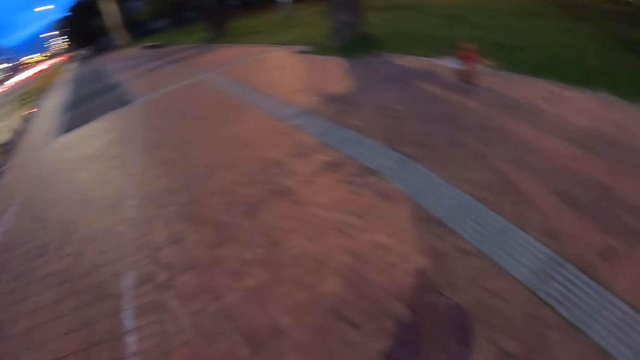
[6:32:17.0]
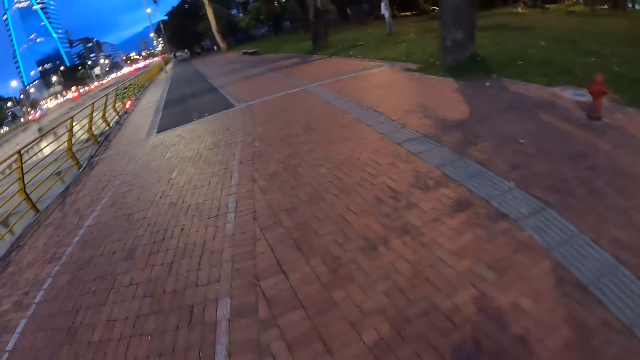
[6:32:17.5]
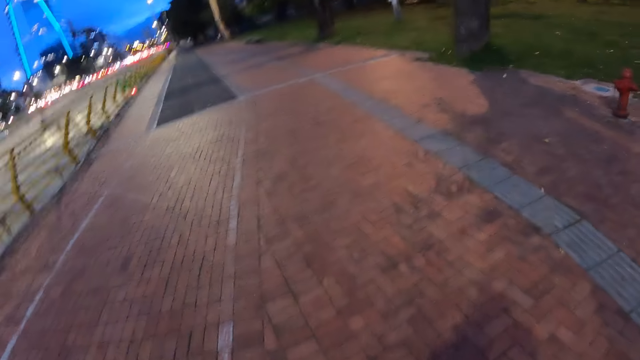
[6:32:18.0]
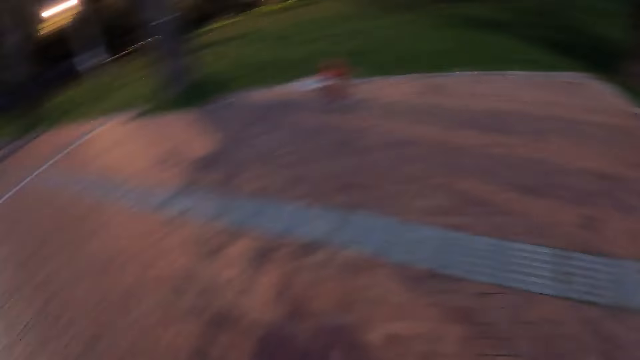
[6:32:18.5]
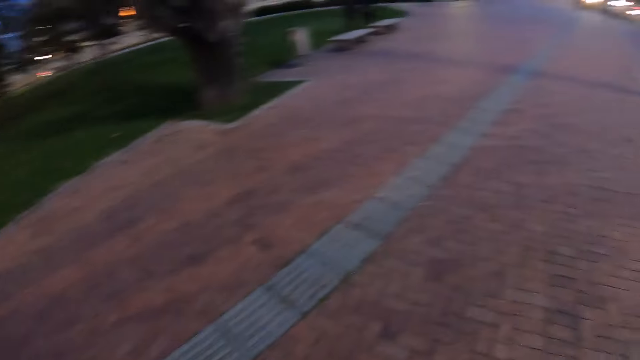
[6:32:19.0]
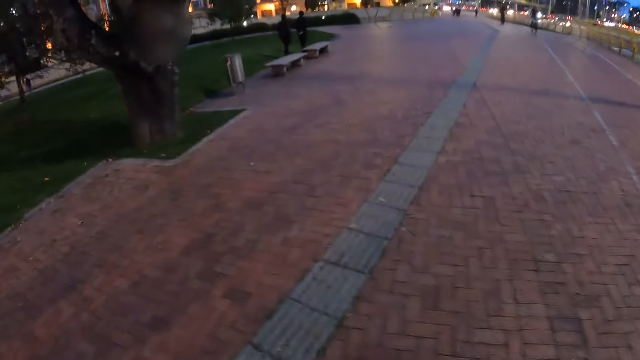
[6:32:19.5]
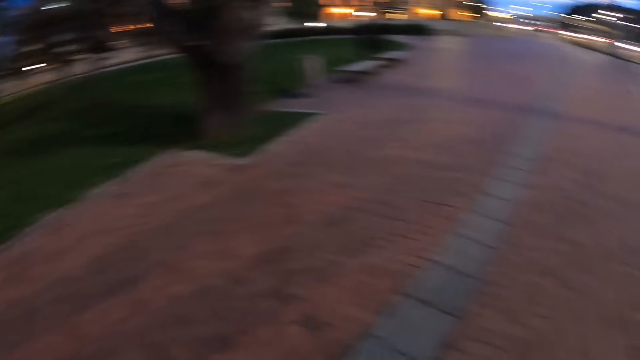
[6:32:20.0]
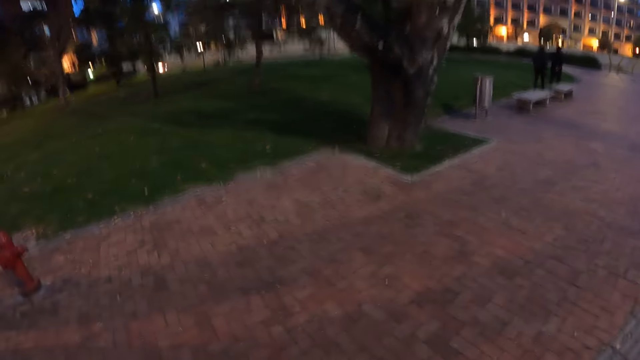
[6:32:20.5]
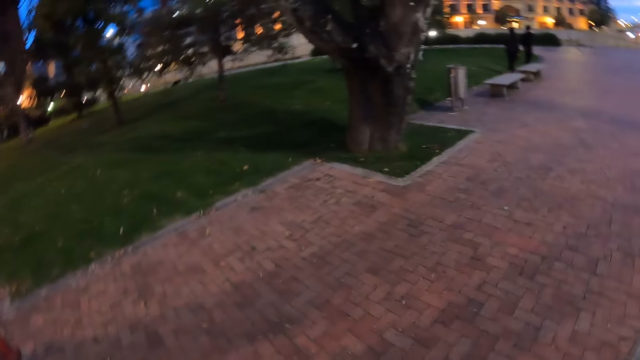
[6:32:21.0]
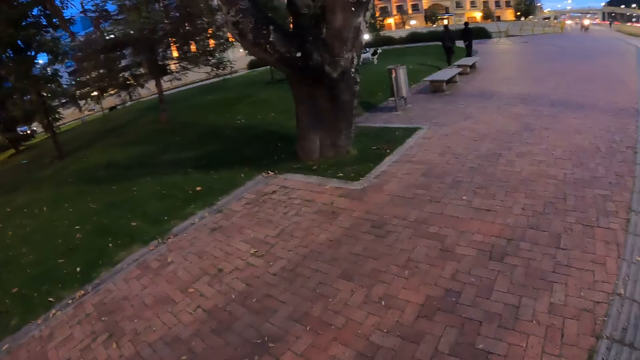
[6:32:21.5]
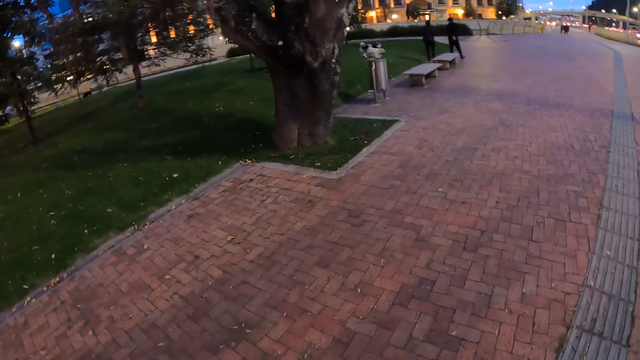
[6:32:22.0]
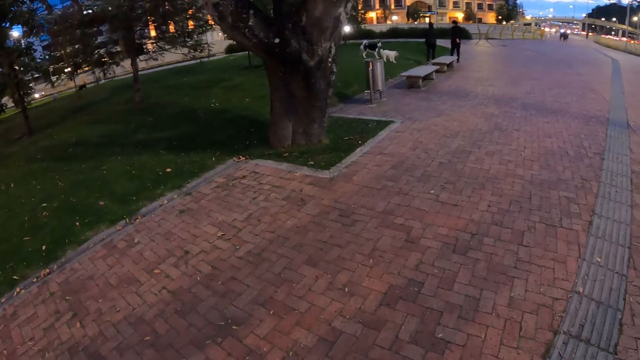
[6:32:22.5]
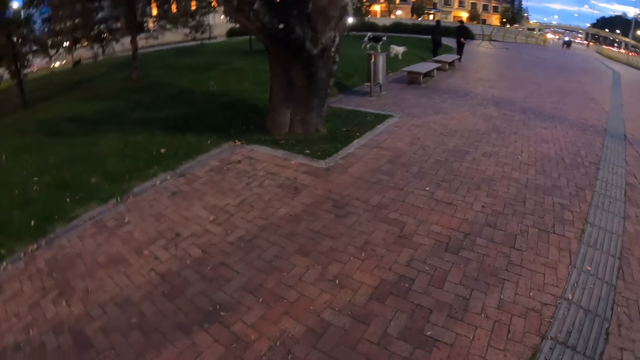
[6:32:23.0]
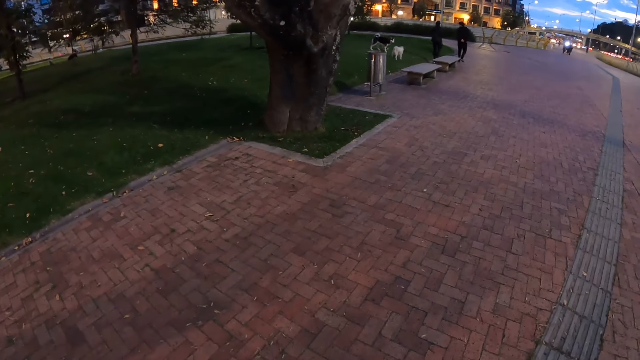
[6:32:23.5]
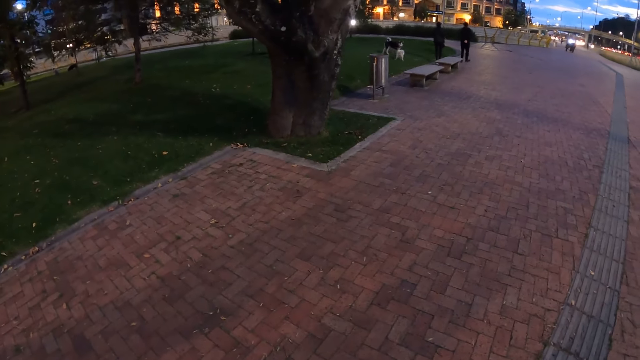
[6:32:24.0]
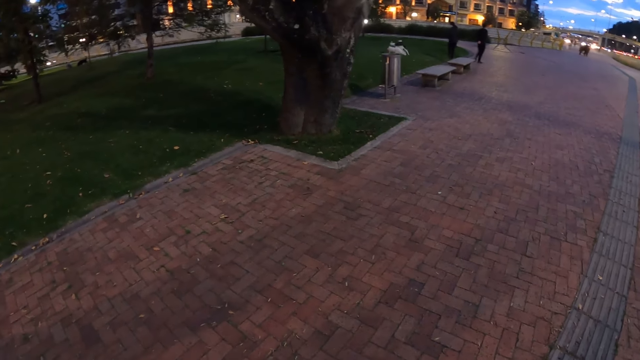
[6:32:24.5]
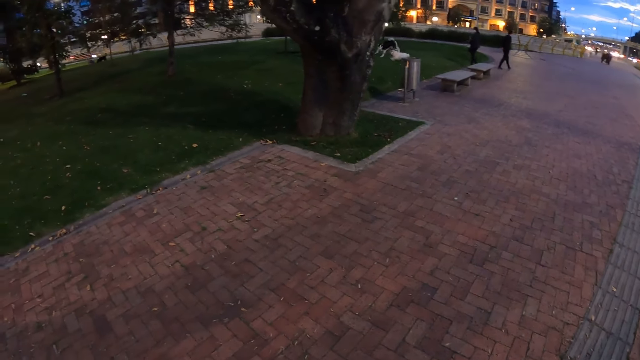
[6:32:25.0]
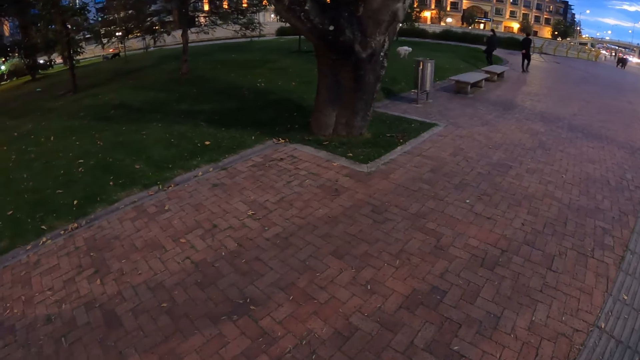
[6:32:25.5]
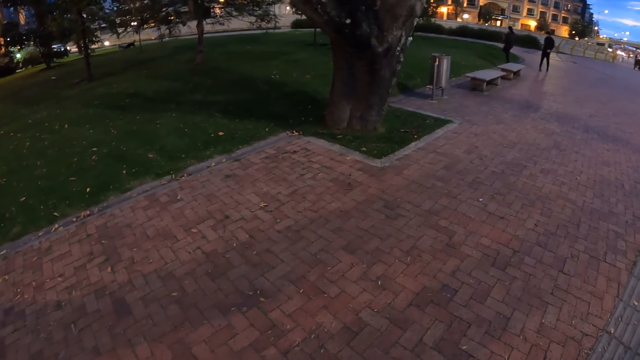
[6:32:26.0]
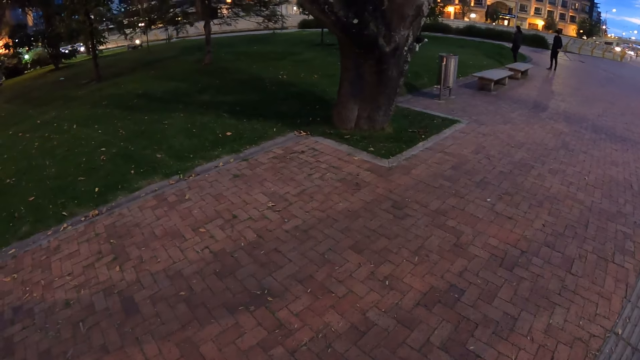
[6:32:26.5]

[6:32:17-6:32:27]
The camera wearer stares around on the road. They look at the dogs.

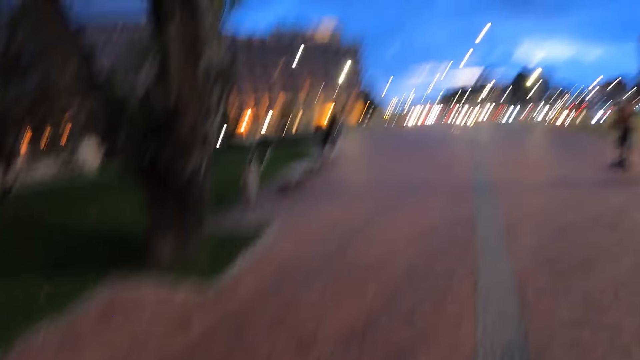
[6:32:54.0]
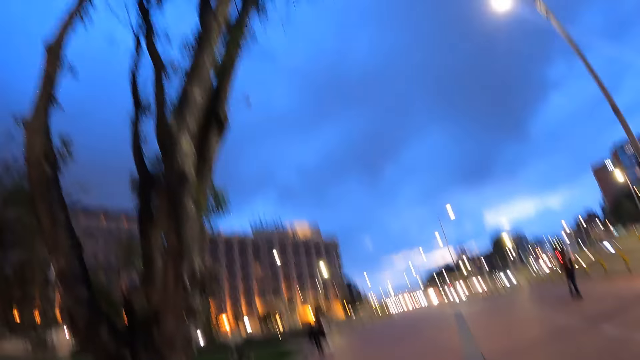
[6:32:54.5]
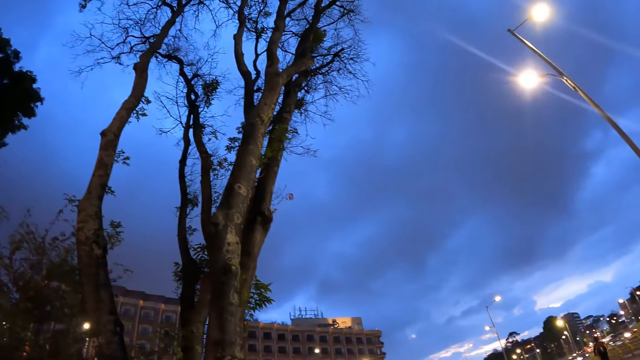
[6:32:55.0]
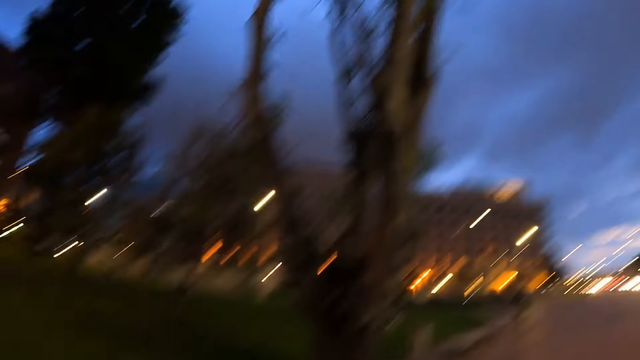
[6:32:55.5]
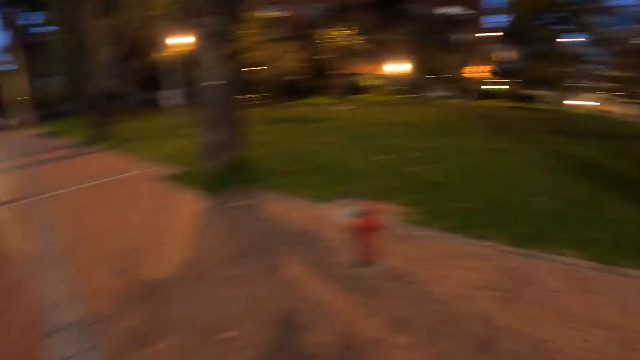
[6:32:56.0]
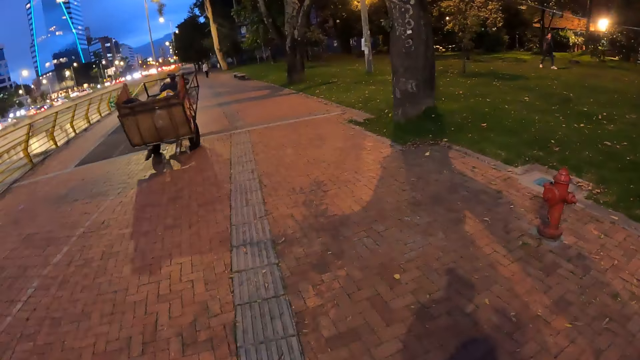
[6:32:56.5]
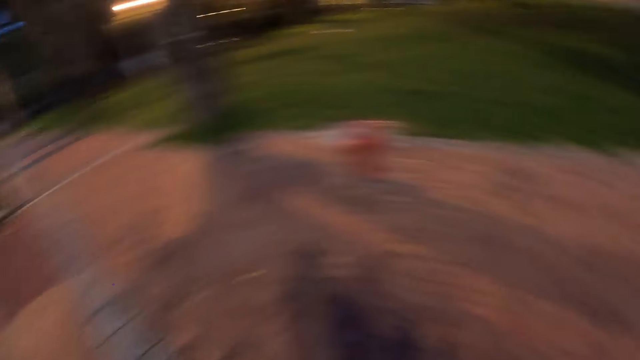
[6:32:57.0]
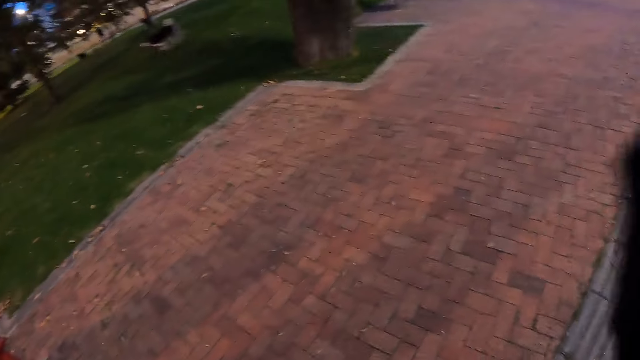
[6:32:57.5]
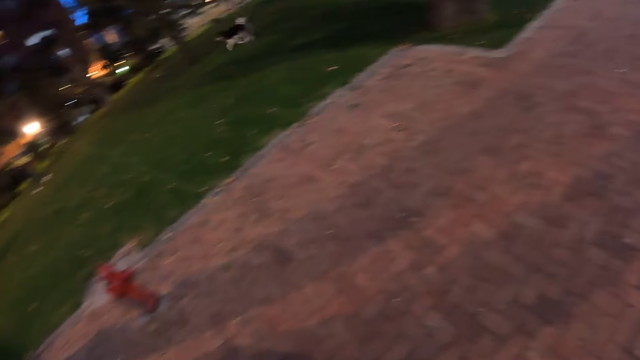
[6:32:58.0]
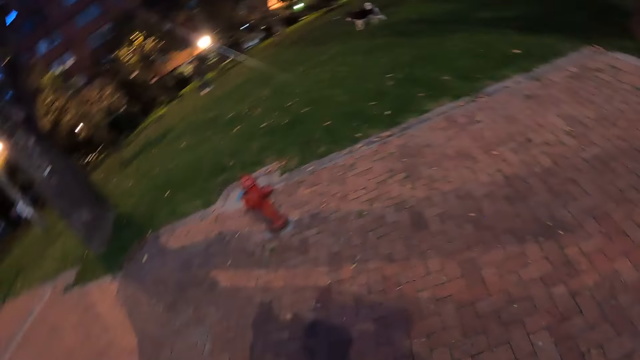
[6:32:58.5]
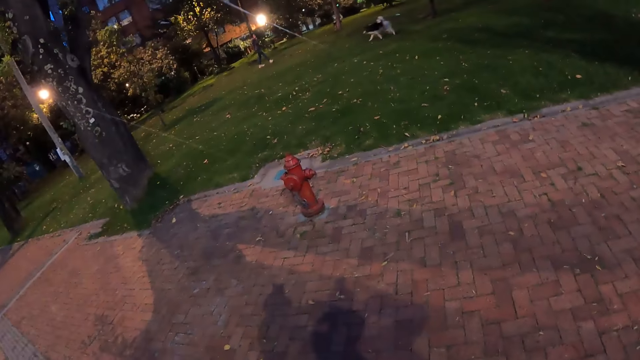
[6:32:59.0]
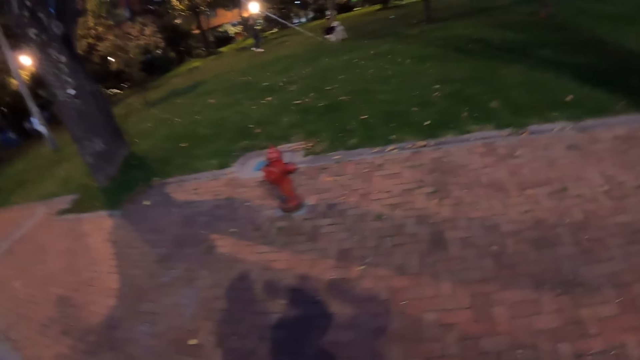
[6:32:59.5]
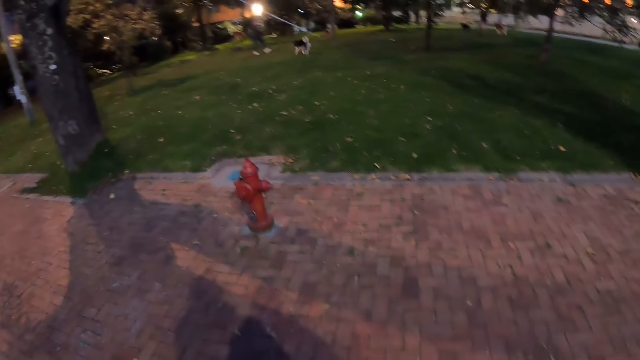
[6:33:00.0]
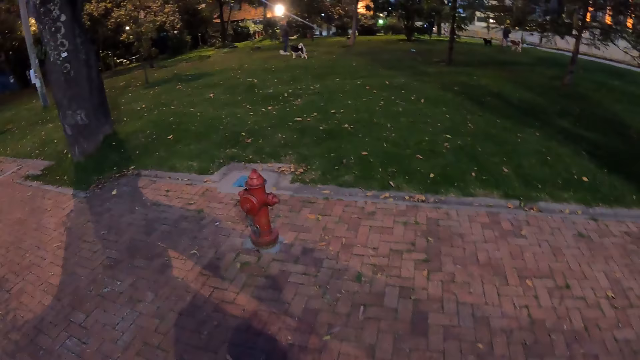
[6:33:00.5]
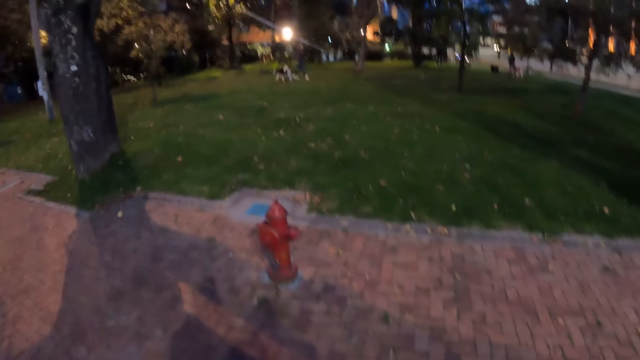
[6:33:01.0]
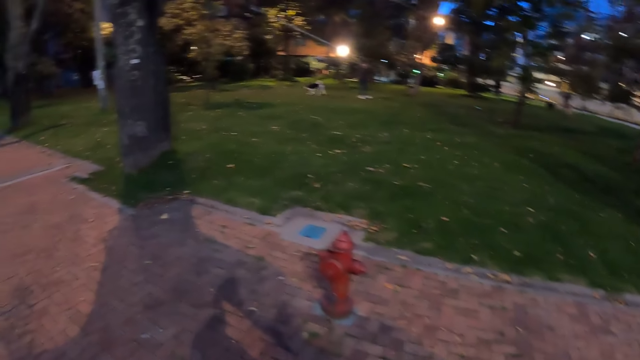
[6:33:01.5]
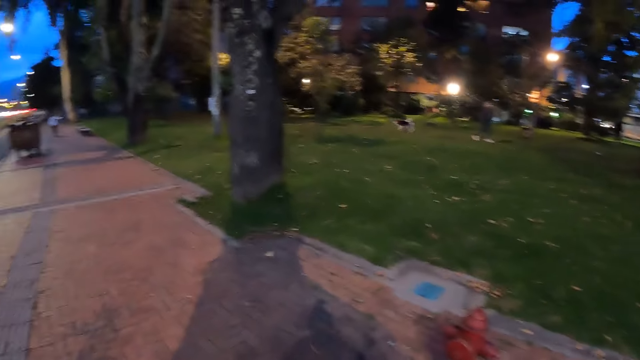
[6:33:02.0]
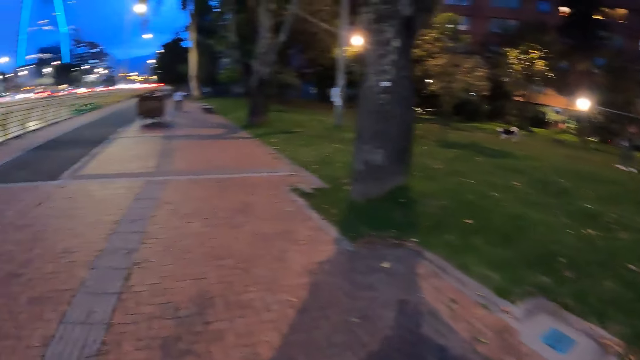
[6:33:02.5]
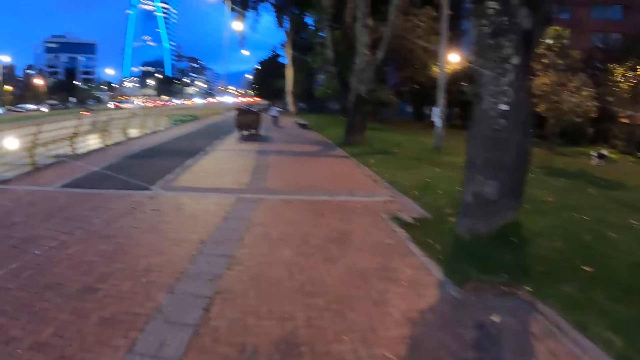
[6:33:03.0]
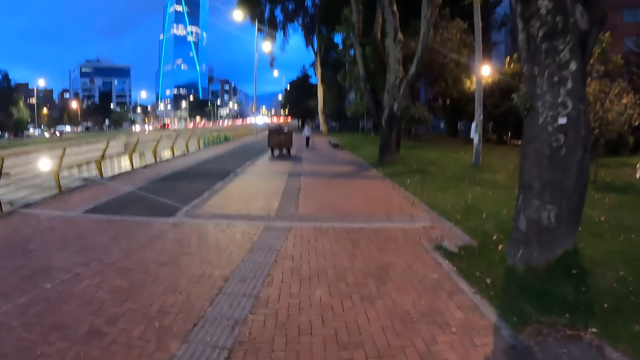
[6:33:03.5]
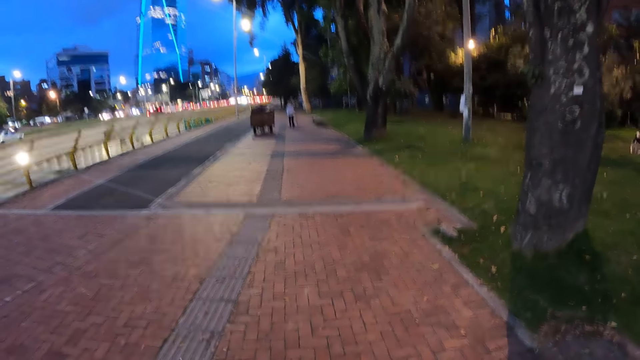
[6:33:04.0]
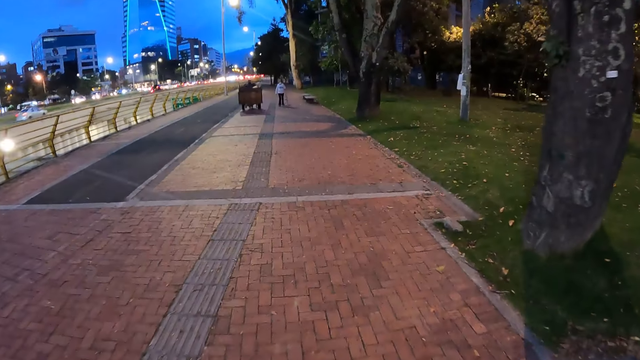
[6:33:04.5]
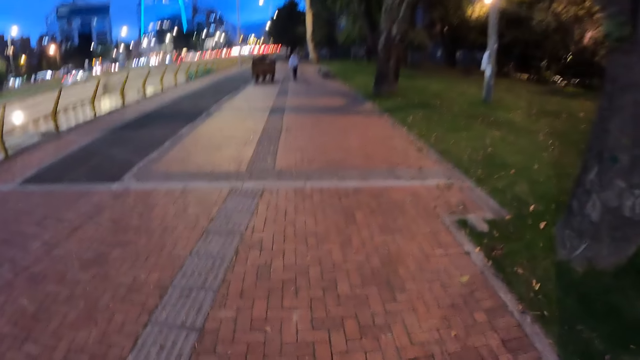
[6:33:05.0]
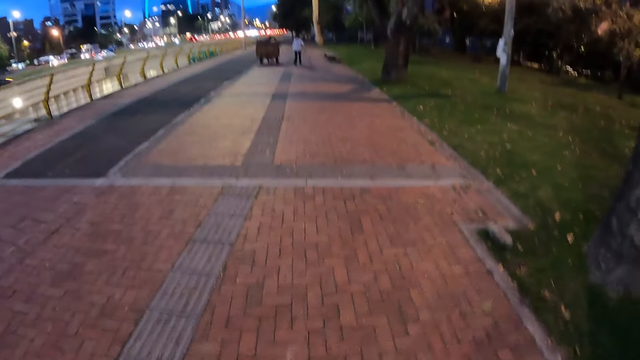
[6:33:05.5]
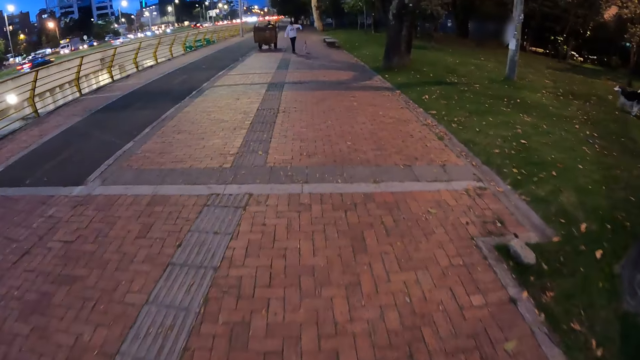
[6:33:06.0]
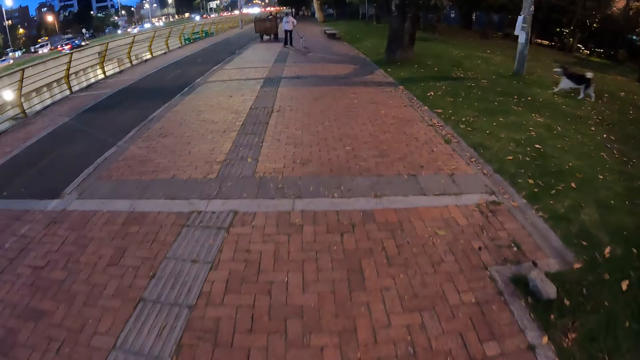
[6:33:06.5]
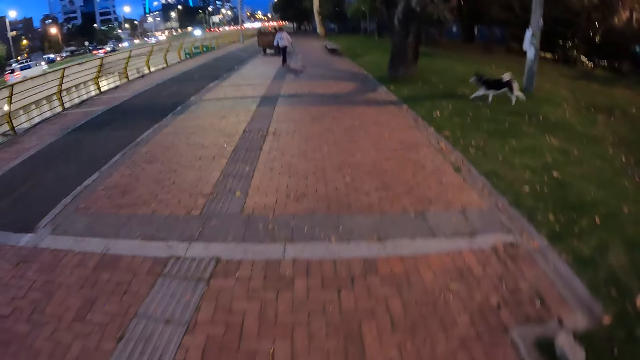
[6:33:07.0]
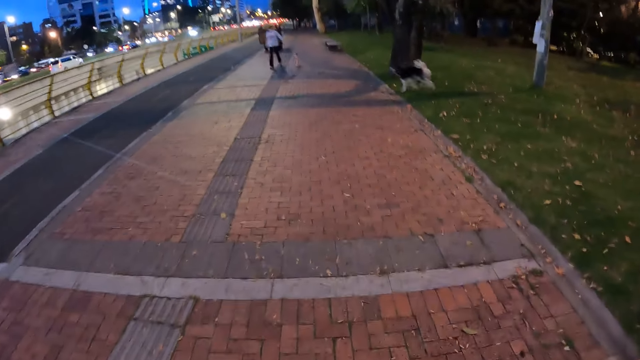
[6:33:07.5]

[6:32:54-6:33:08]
The camera wearer stares around on the road. They wave a hand up. They stare at the dog. They walk on the road.
